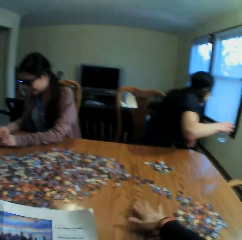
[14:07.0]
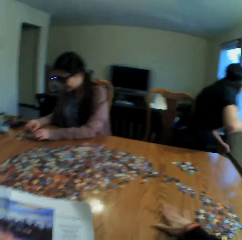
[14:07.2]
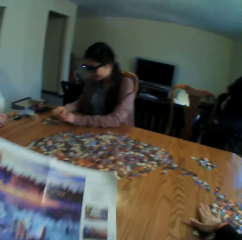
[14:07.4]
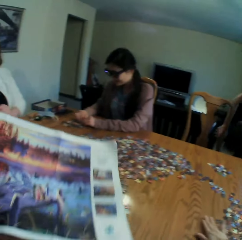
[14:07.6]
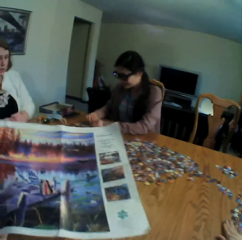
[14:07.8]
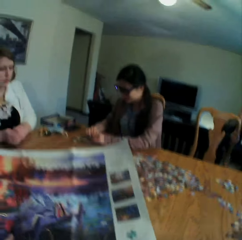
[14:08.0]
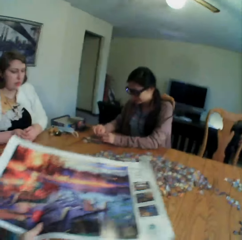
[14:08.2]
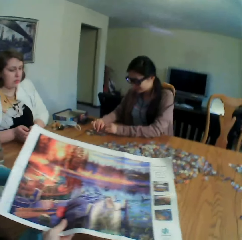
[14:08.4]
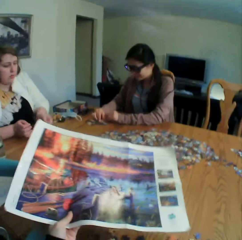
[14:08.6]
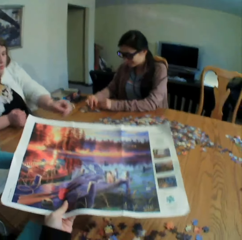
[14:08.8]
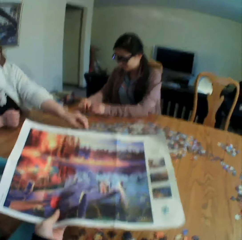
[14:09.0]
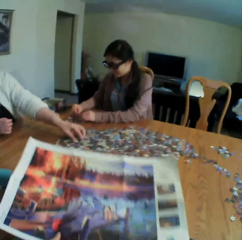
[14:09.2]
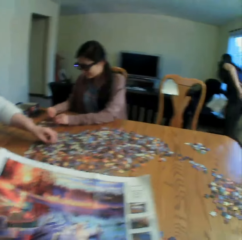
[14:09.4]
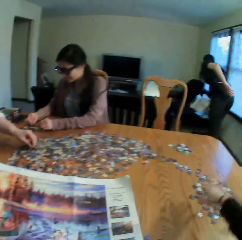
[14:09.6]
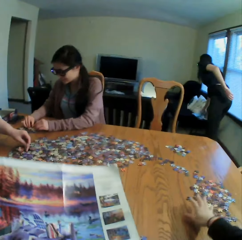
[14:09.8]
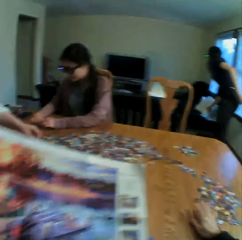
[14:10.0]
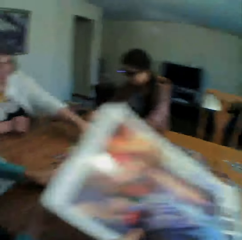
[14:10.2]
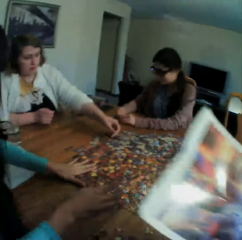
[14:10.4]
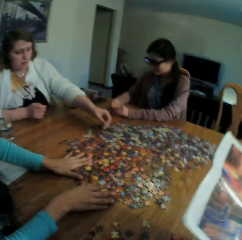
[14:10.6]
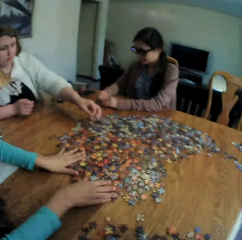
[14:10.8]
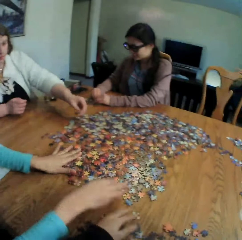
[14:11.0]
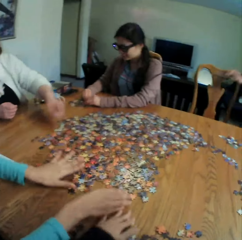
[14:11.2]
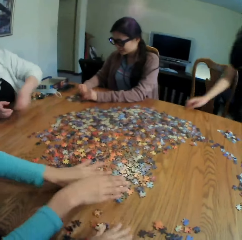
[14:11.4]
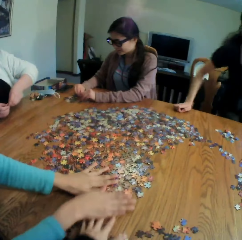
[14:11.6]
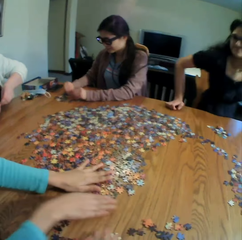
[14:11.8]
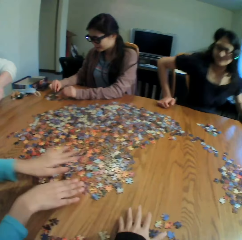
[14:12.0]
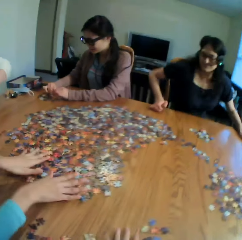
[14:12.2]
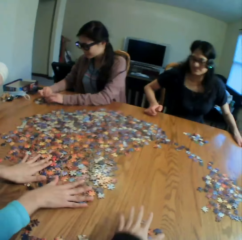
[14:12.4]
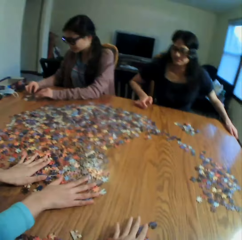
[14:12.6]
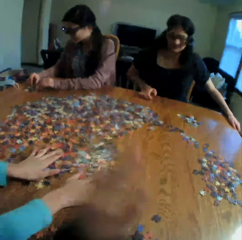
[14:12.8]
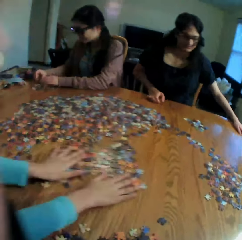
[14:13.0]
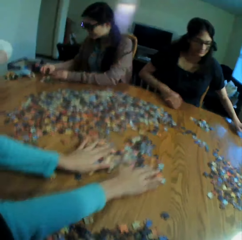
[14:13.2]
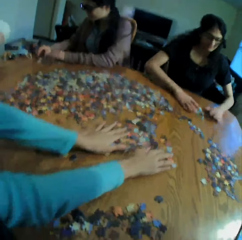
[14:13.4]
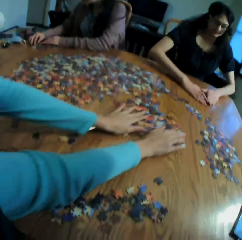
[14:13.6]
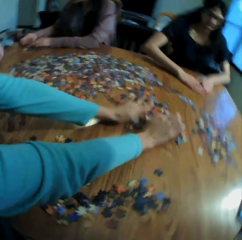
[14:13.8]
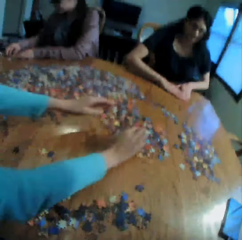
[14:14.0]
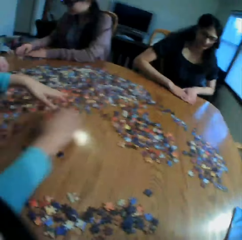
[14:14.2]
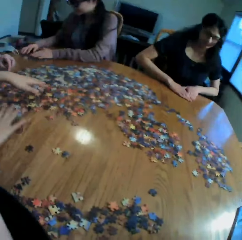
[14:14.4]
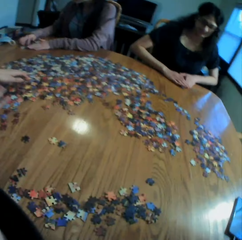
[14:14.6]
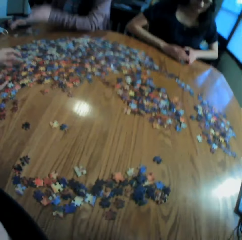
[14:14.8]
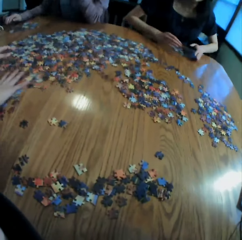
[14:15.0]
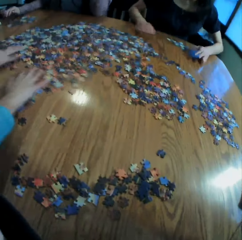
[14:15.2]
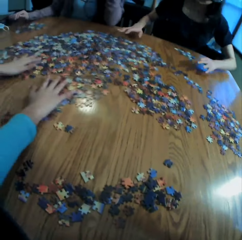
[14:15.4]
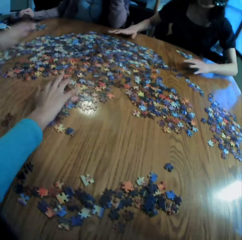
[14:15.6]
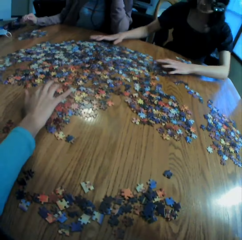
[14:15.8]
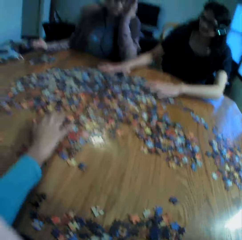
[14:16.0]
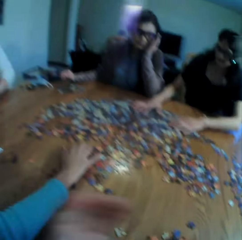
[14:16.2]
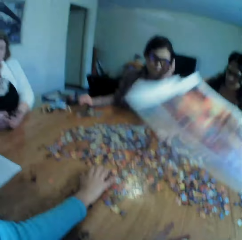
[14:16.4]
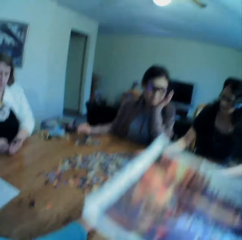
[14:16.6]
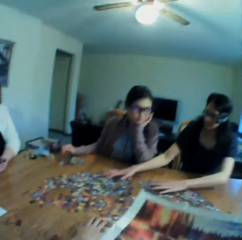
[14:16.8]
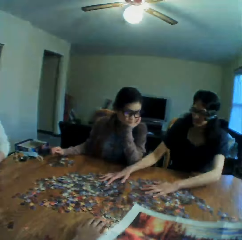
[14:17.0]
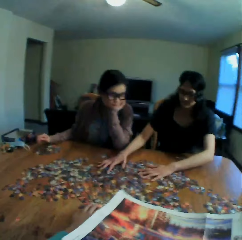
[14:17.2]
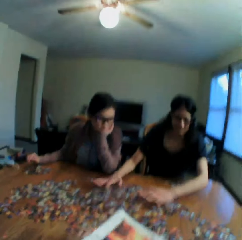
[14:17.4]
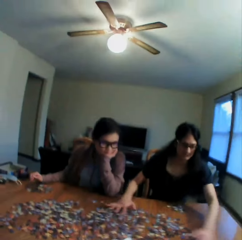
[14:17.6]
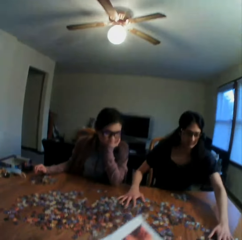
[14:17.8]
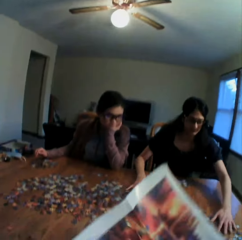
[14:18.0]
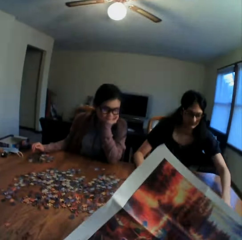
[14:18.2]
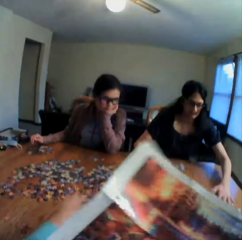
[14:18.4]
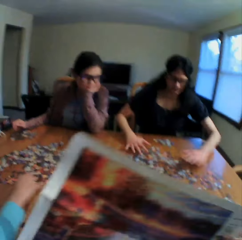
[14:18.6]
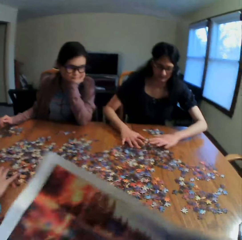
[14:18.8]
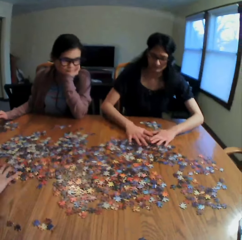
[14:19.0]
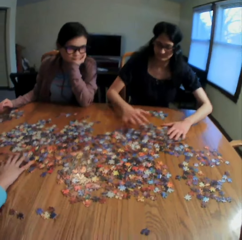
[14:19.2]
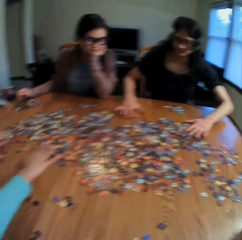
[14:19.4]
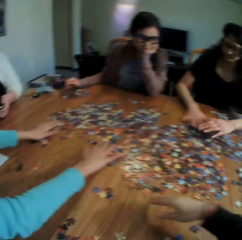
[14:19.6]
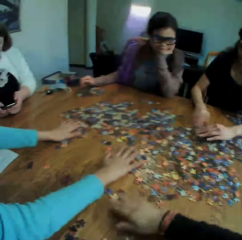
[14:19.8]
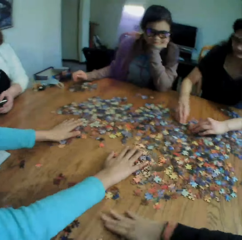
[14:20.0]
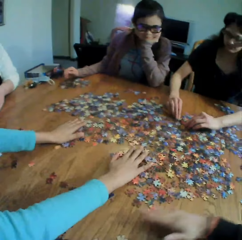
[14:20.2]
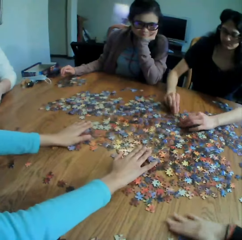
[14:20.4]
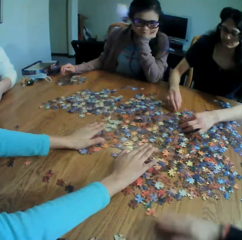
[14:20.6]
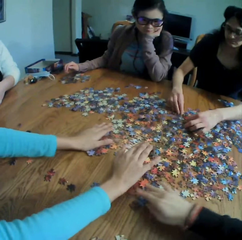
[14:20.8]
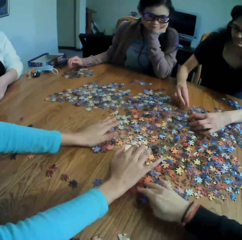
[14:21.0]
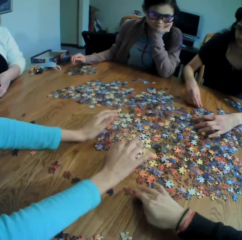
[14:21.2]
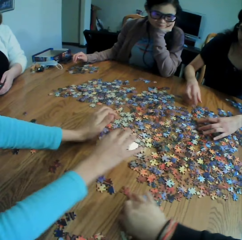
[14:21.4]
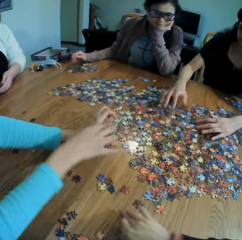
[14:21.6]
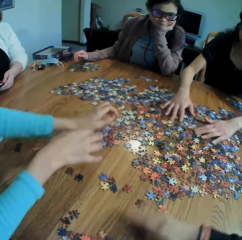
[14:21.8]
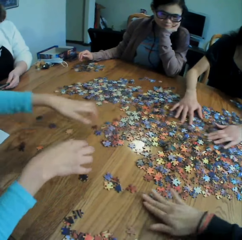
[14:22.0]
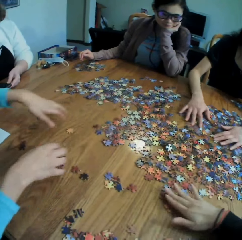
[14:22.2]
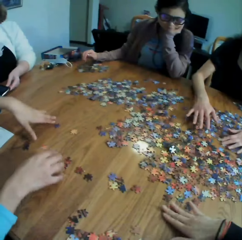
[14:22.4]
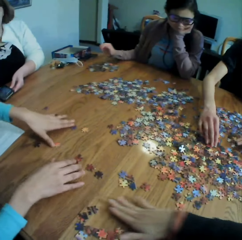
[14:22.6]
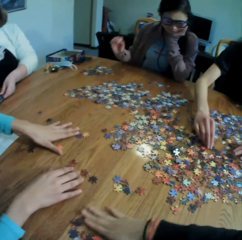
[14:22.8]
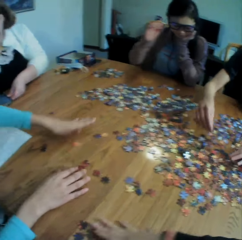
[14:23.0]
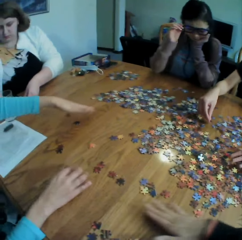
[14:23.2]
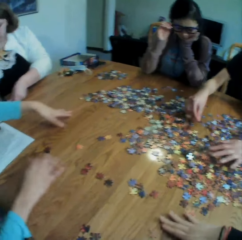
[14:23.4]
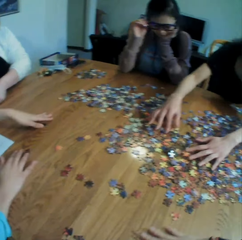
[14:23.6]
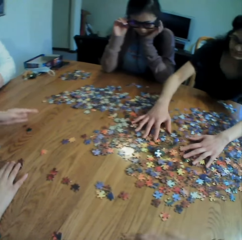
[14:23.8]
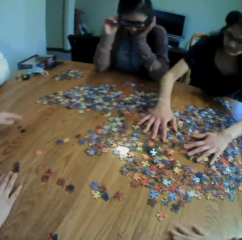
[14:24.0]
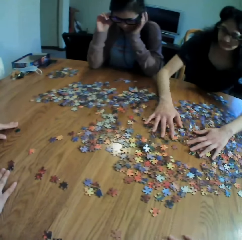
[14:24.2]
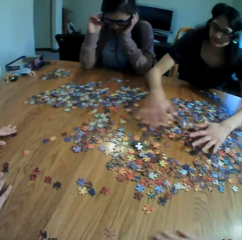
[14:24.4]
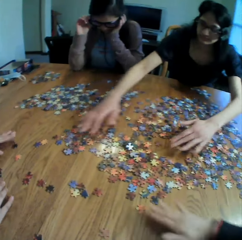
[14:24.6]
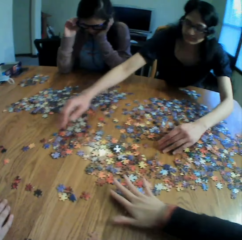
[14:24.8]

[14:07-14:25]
The camera wearer looks at the picture on the left hand. They look at the colleagues. A woman spreads the paper puzzles on the table. The woman touches the jigsaw clipart. The camera wearer adjusts the camera. They move the picture on the hand. They talk. They look at the colleagues. They move the puzzles on the table. They touch the jigsaw clipart. The woman touches the jigsaw clipart.

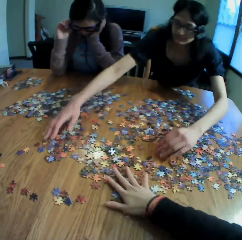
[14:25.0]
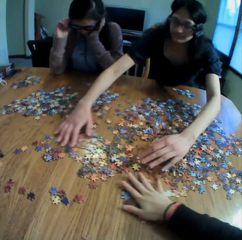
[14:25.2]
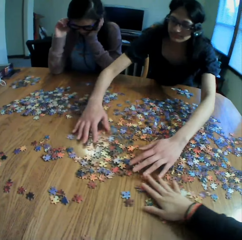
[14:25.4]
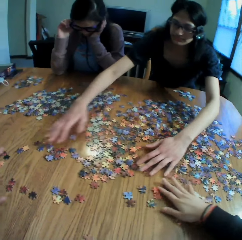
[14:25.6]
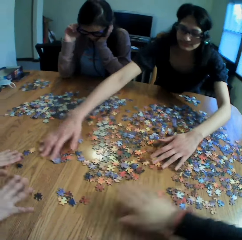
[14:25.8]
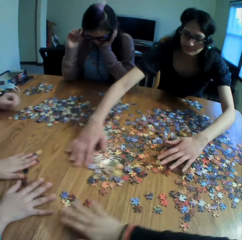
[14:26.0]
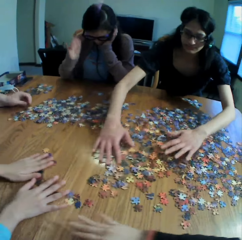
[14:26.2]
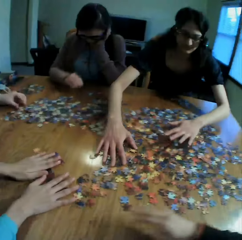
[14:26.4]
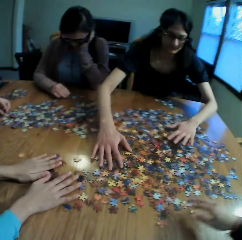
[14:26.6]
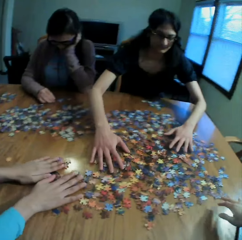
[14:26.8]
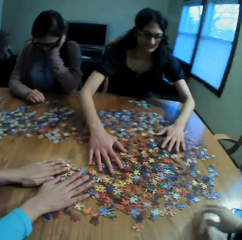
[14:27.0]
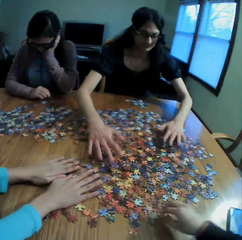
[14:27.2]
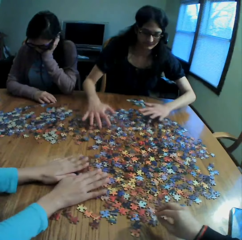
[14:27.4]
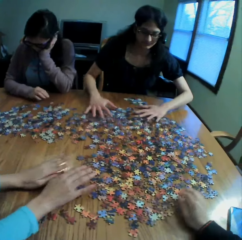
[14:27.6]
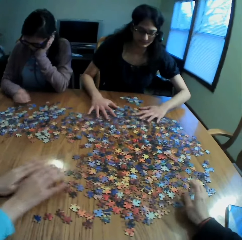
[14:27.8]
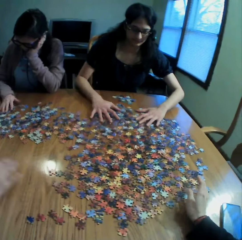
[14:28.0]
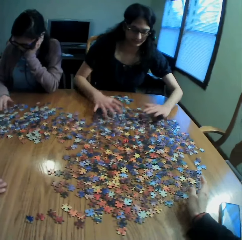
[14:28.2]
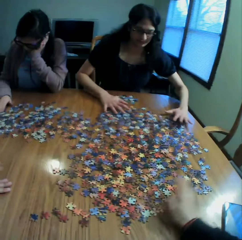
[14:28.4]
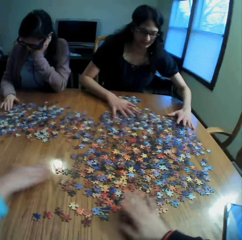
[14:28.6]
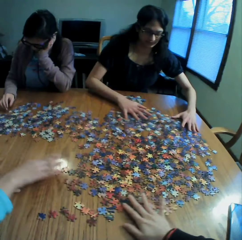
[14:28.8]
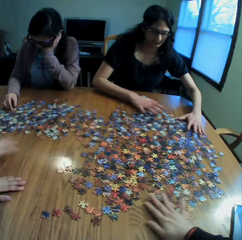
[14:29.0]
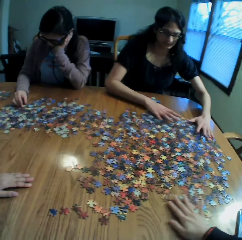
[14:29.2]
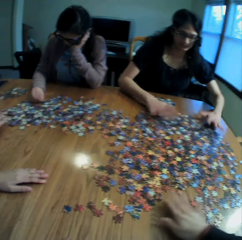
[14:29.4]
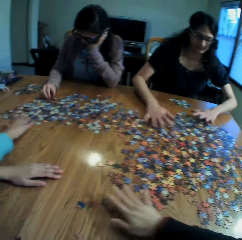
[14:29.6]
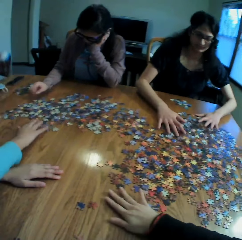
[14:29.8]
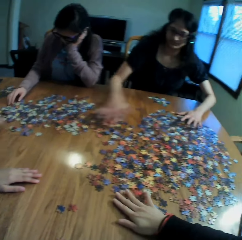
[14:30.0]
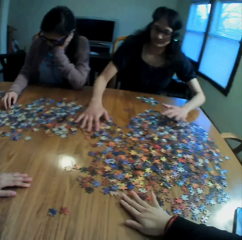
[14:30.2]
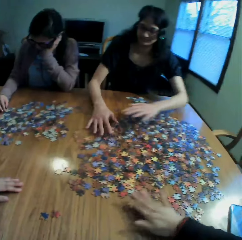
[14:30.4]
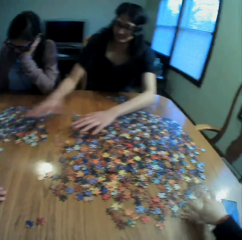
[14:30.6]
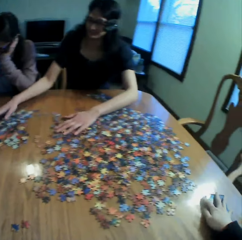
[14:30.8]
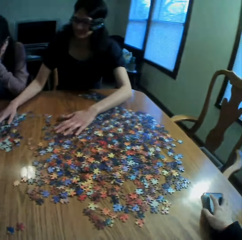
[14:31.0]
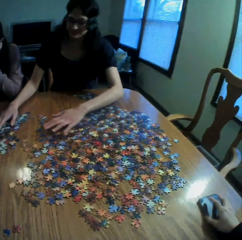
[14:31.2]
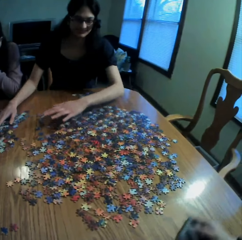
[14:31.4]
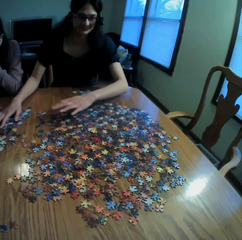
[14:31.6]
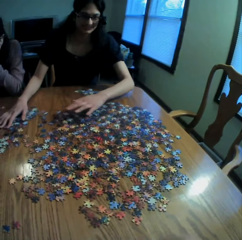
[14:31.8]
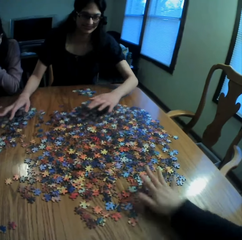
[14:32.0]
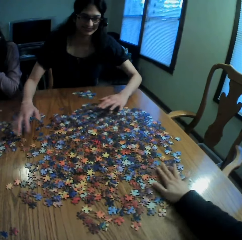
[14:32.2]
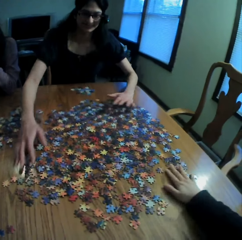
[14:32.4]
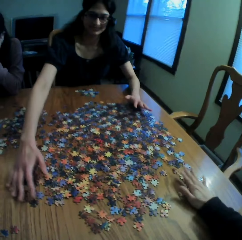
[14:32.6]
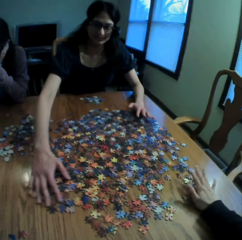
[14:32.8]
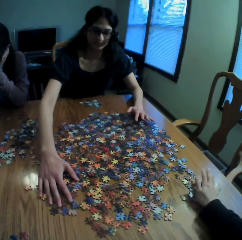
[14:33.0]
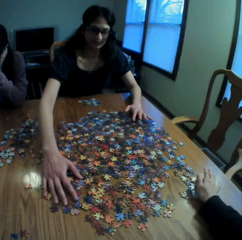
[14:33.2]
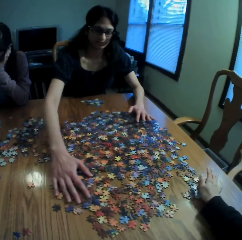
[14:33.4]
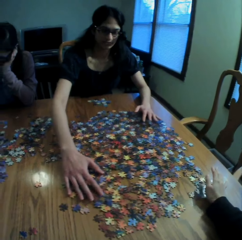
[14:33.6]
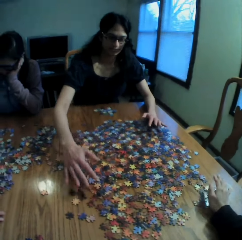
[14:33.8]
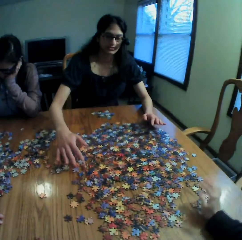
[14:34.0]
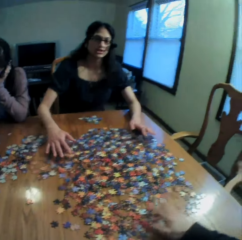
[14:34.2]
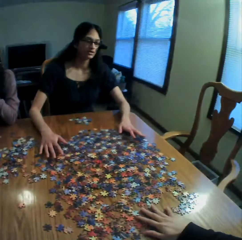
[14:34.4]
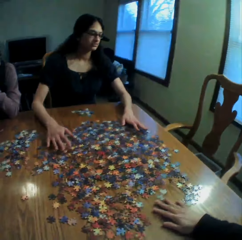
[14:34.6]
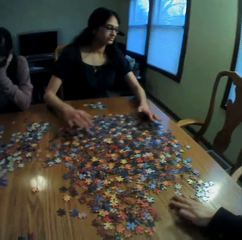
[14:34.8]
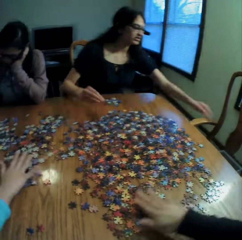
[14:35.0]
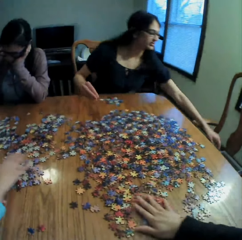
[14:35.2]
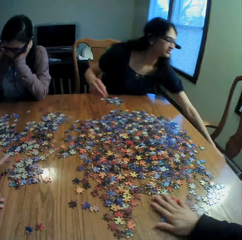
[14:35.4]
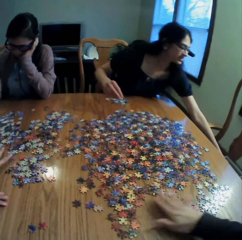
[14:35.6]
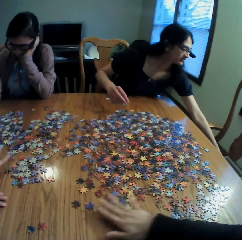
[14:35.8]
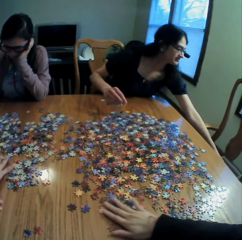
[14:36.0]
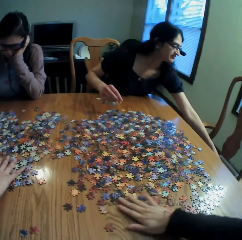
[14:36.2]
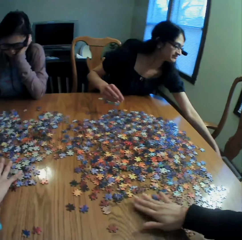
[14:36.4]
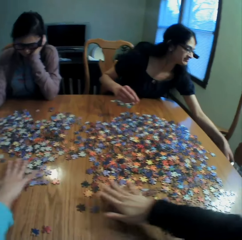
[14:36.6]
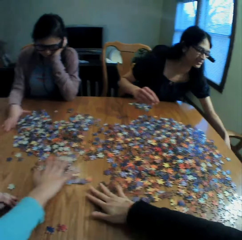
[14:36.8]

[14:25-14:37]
The camera wearer moves a phone on the table. They move the puzzles on the table. A lady touches the jigsaw clipart. The camera wearer touches the jigsaw clipart and talks to the lady.
